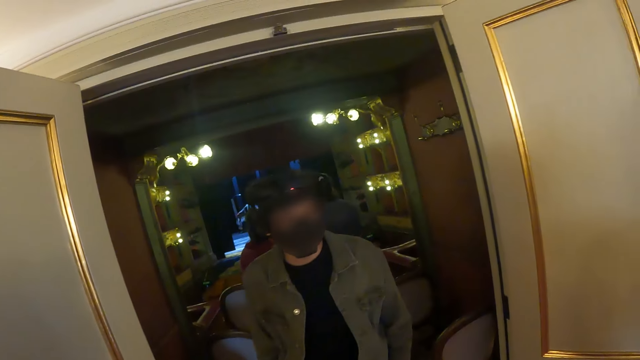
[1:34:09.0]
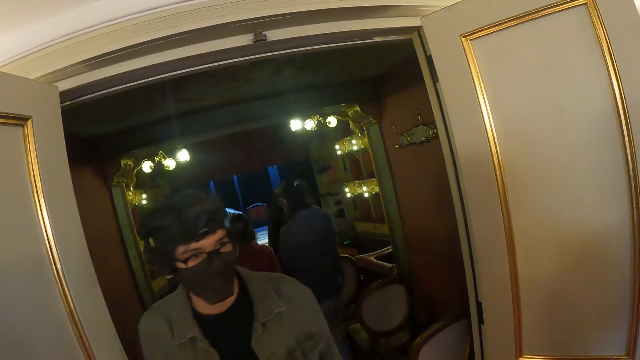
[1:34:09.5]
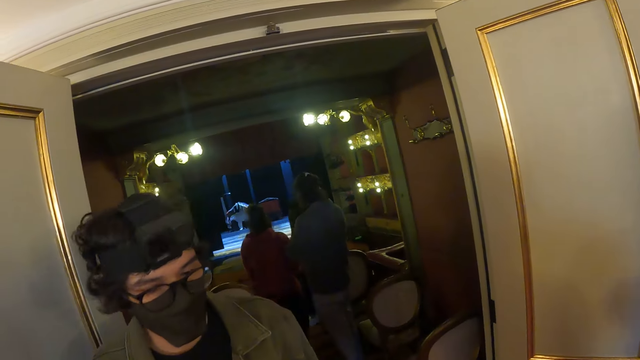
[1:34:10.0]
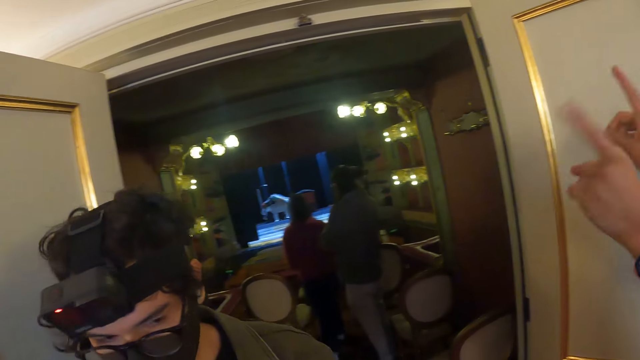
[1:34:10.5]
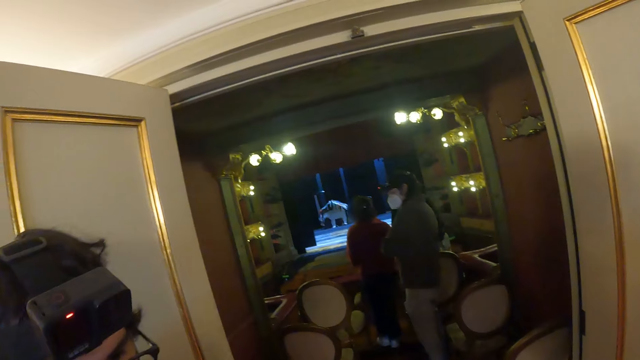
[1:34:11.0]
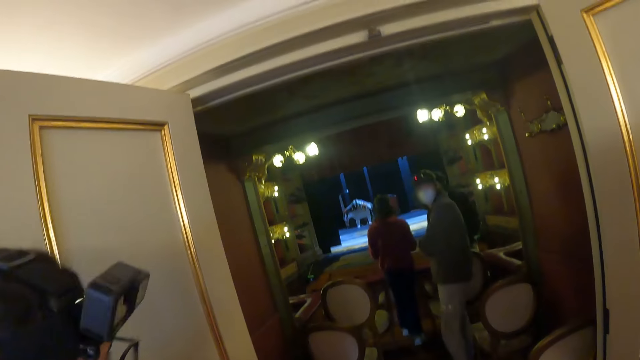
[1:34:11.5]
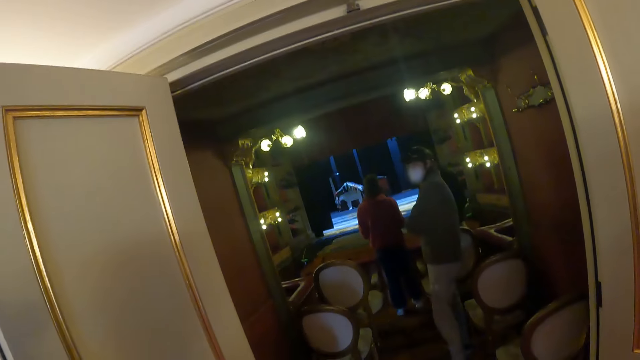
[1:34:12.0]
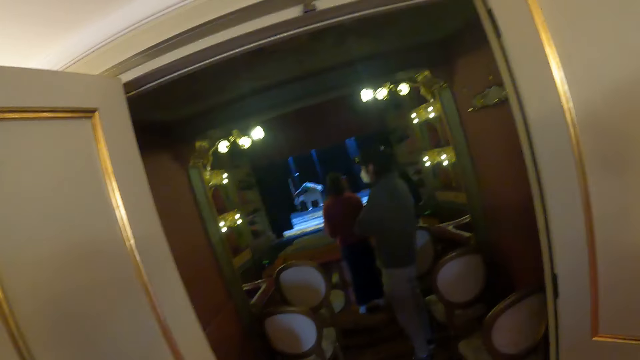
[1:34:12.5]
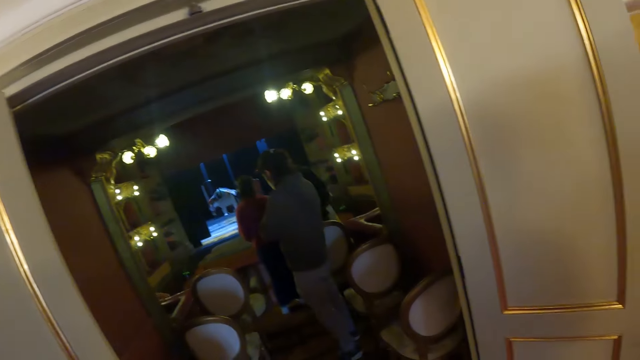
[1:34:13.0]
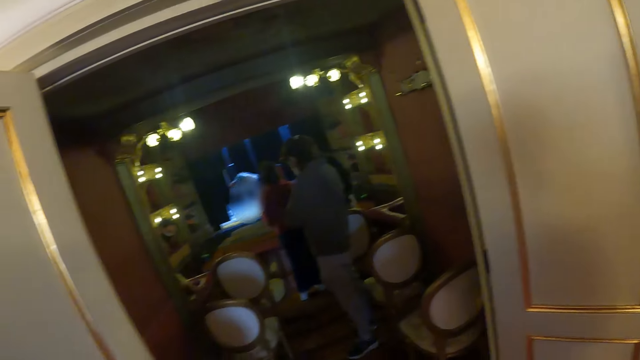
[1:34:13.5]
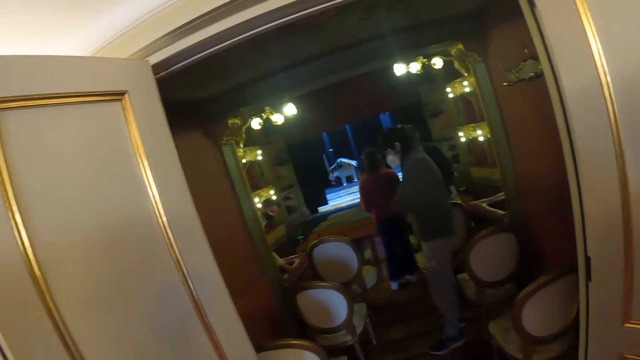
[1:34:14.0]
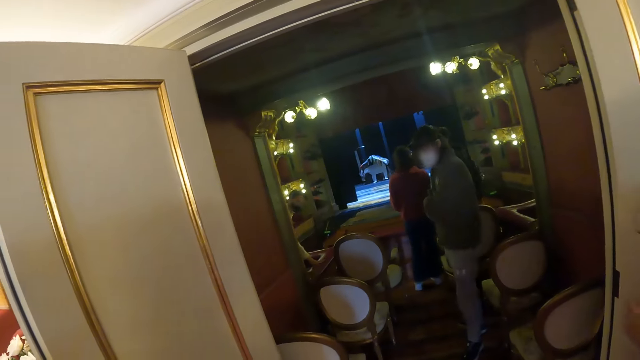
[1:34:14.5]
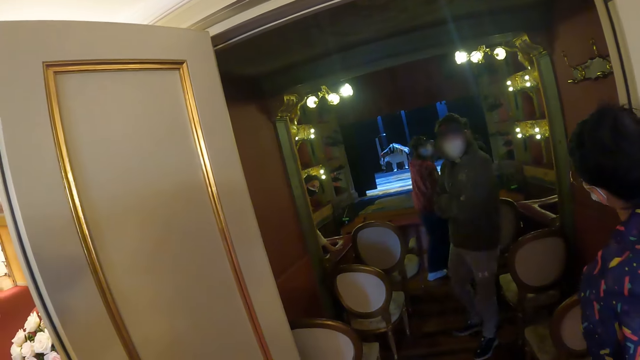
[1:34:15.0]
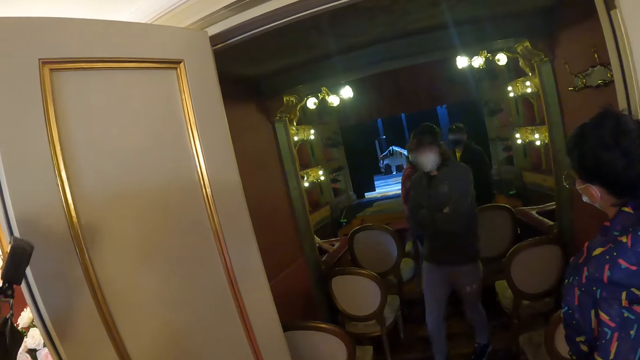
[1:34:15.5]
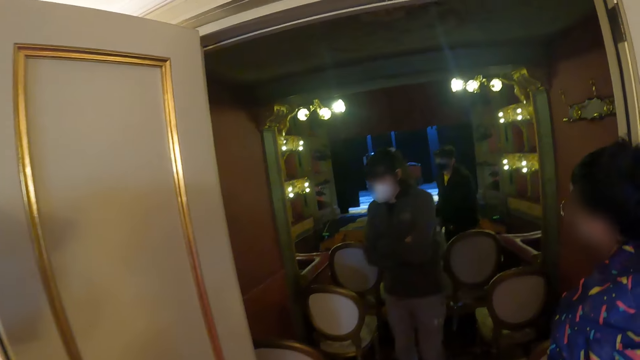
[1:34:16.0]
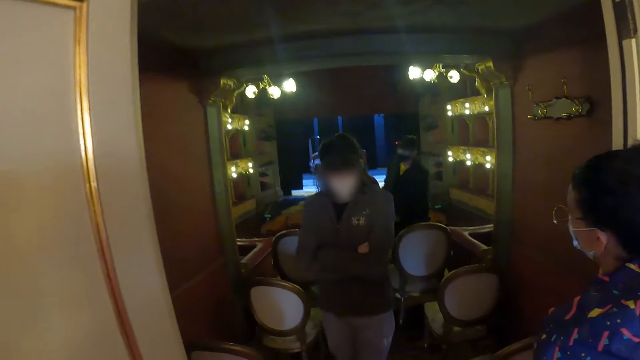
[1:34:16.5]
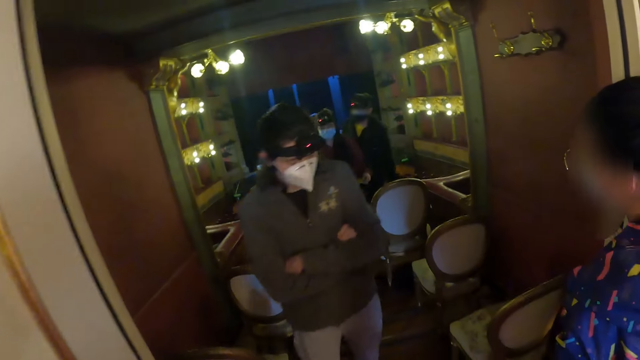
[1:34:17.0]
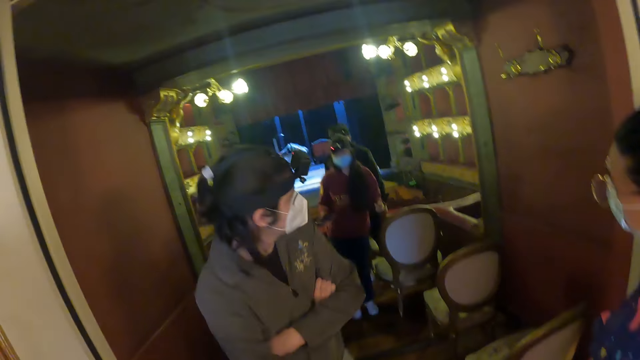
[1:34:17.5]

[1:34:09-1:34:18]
A lady points at the room.

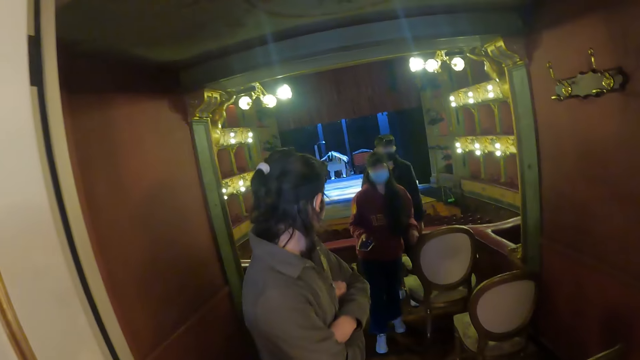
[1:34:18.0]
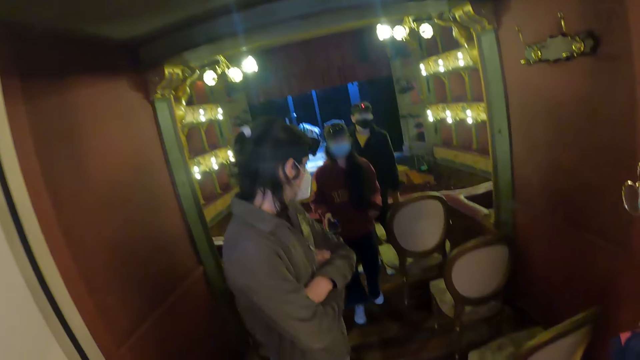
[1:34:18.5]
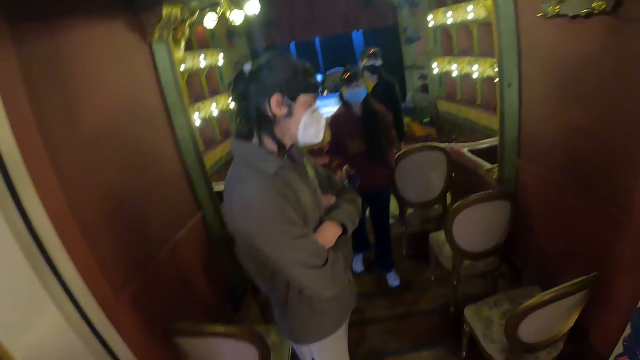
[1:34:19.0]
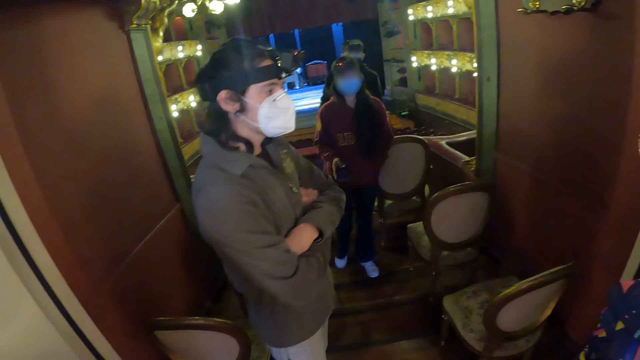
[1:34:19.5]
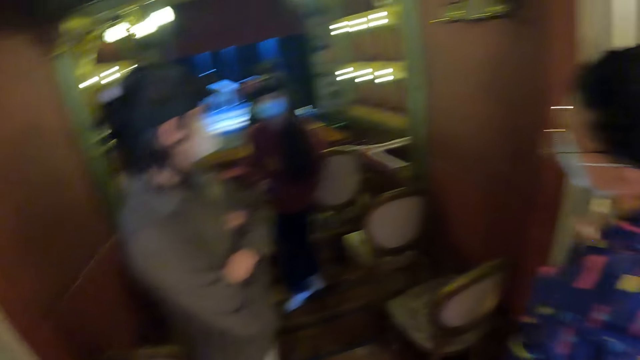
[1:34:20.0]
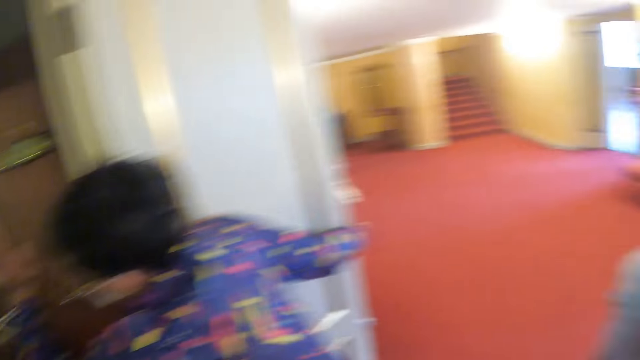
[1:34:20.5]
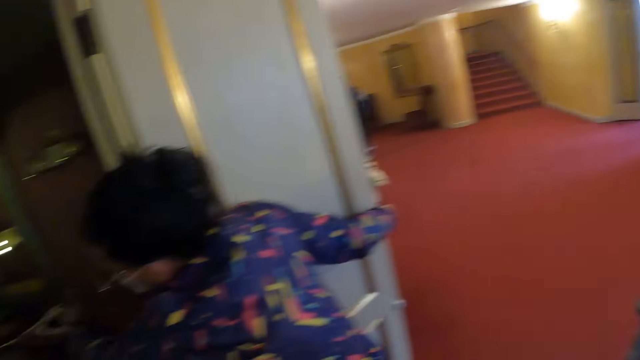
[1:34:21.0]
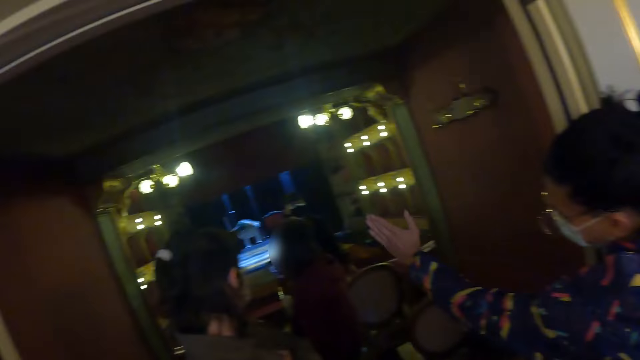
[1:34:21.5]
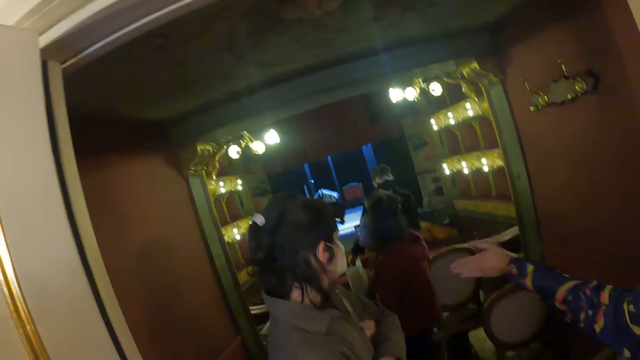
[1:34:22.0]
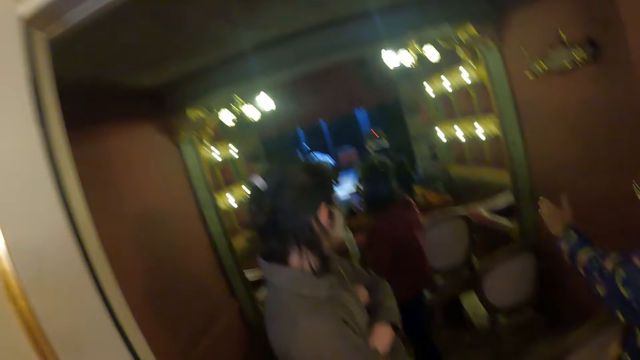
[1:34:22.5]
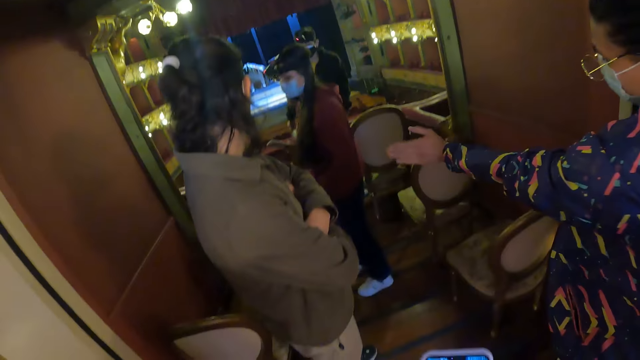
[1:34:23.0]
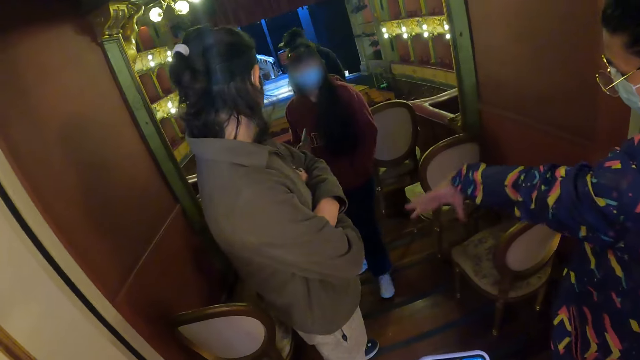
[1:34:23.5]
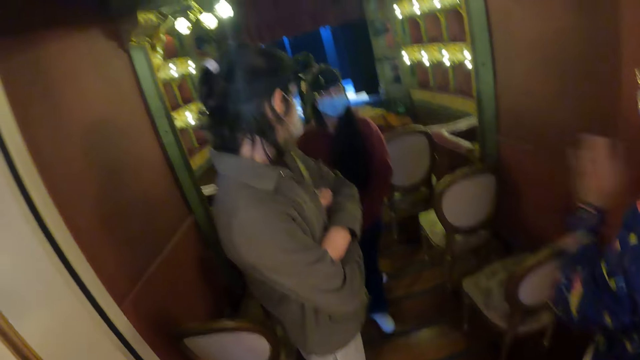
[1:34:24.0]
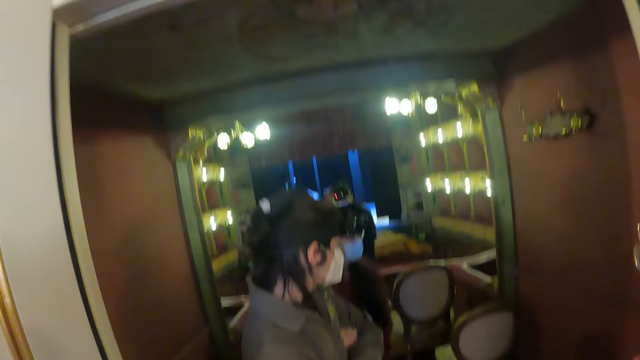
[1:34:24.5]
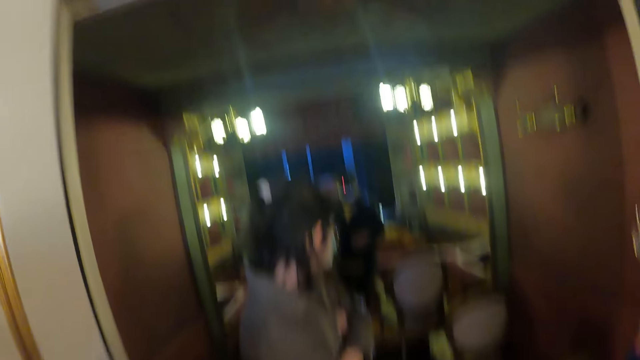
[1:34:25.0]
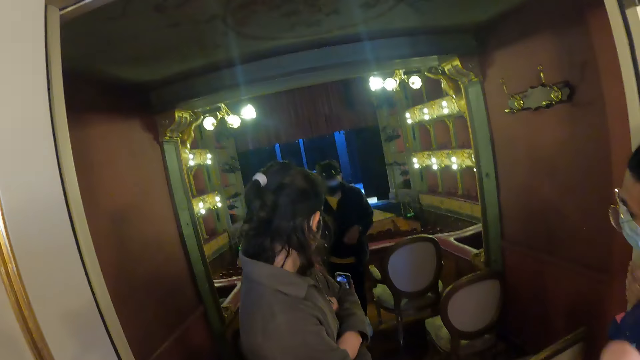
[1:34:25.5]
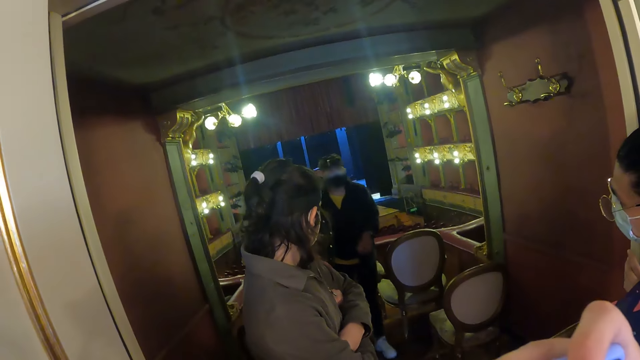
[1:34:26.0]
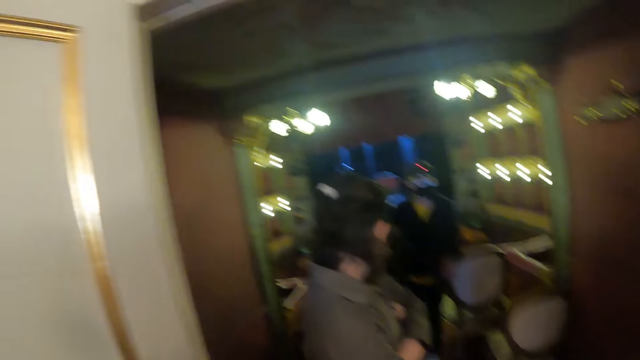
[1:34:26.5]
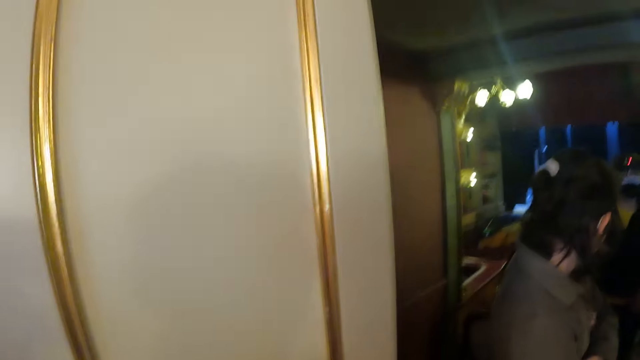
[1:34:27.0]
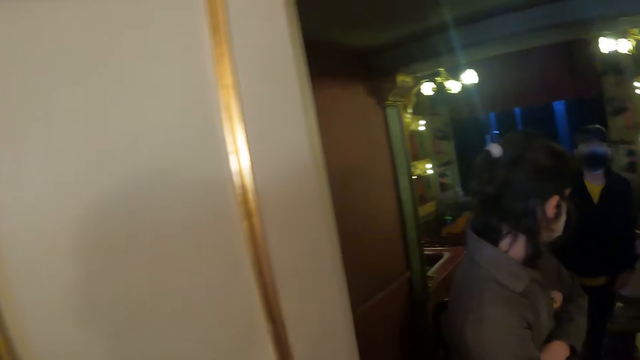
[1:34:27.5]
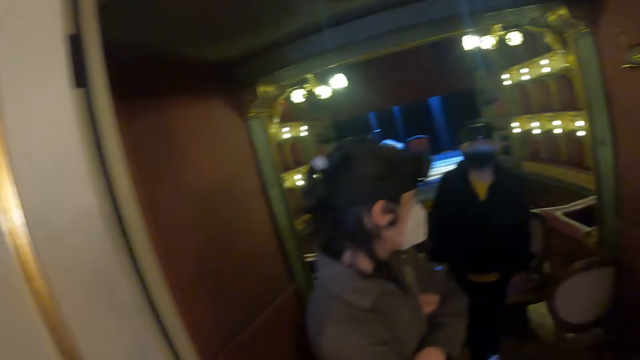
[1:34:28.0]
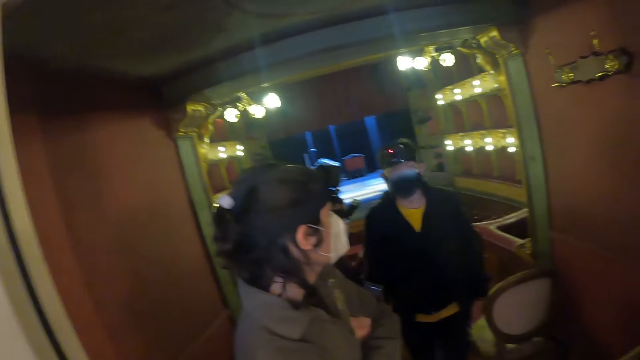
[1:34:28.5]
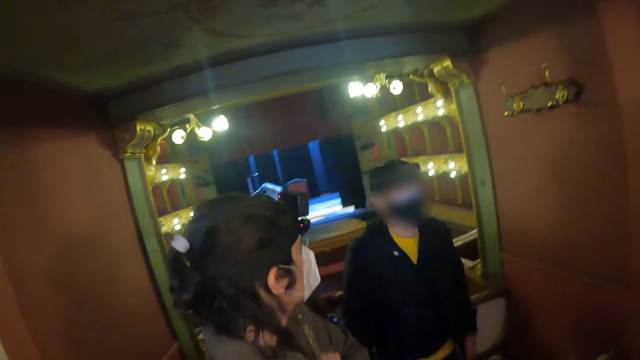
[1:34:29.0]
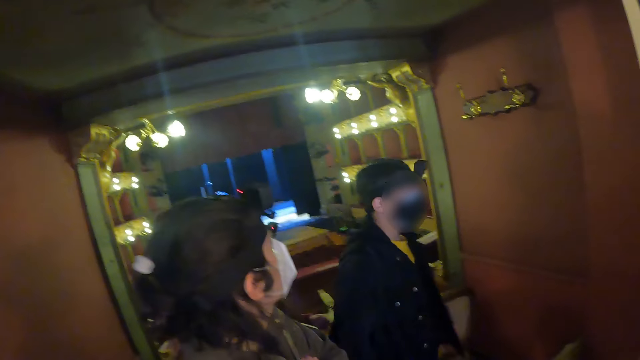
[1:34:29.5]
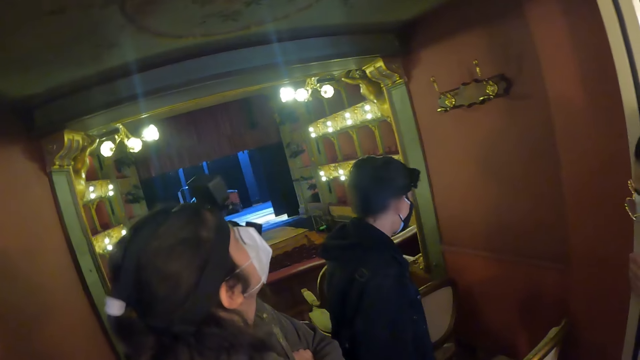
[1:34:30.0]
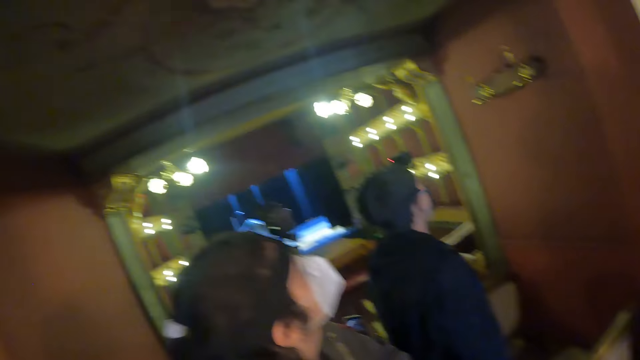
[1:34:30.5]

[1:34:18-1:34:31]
A lady interacts with another lady. The camera wearer turns right. They look around the hallway. They turn left. They look at the room. They look forward. They look left. They look around. They look forward.
